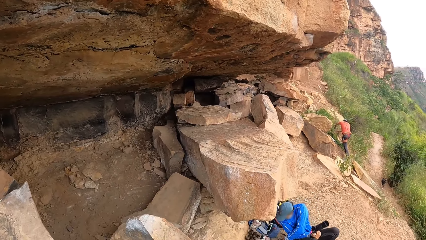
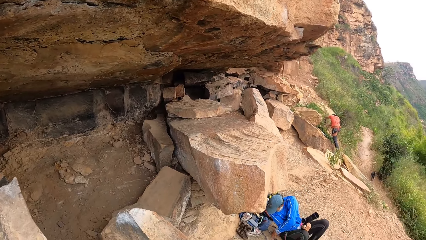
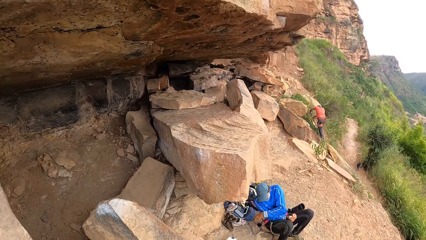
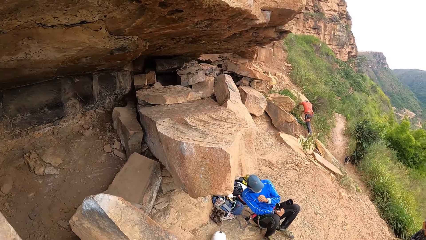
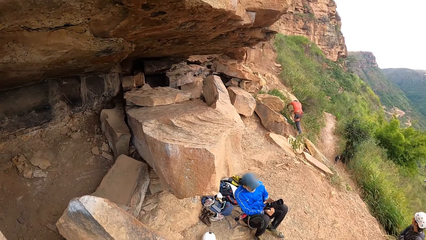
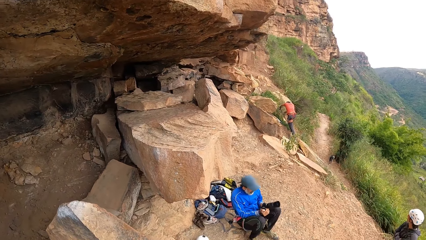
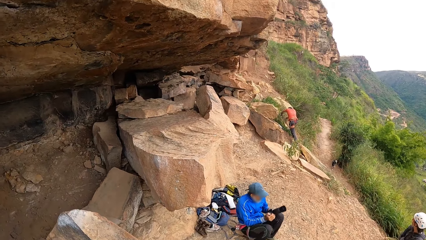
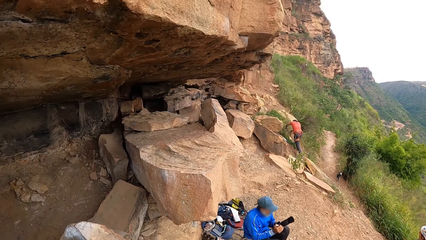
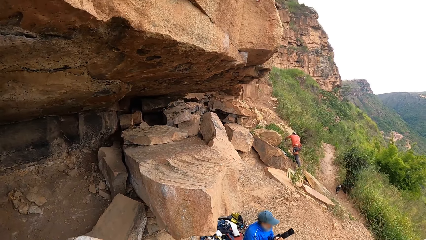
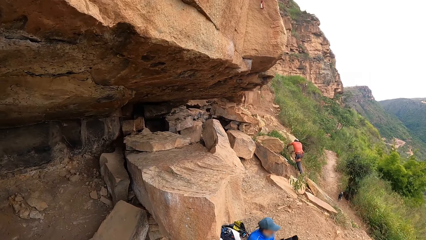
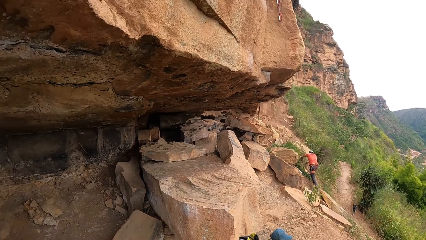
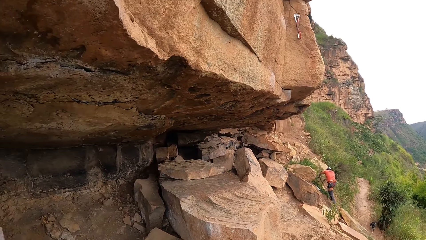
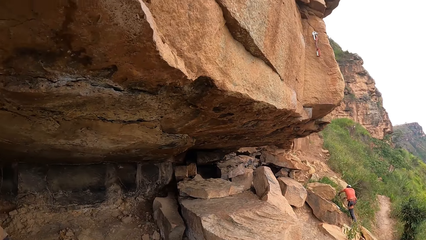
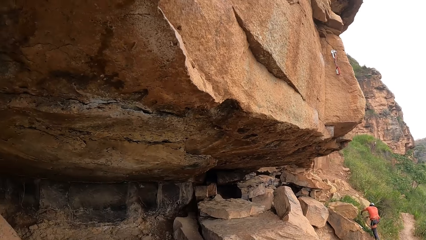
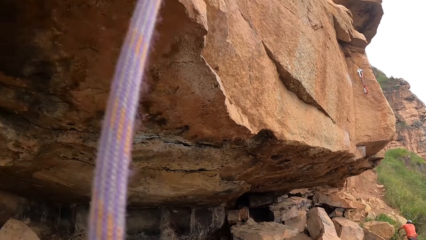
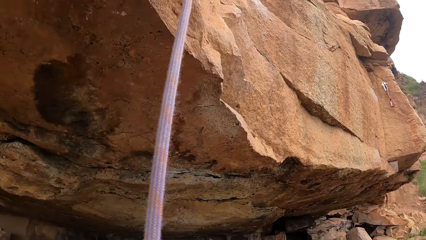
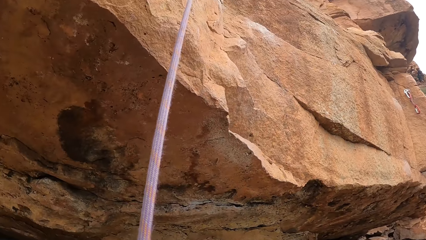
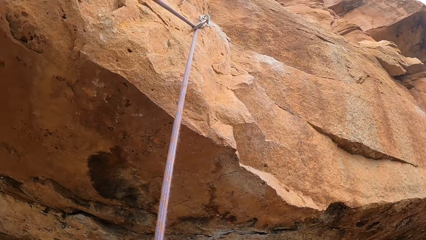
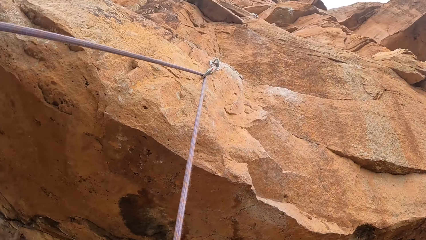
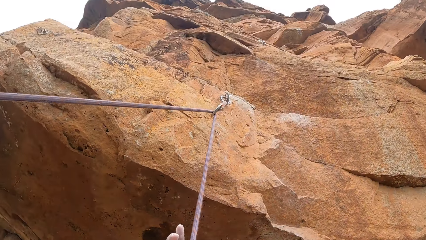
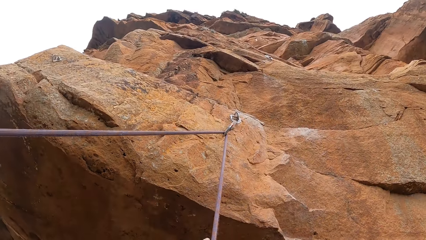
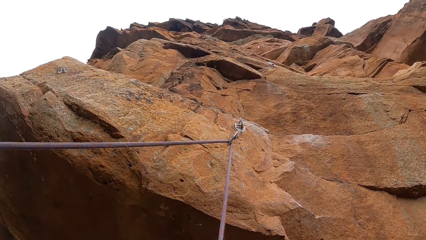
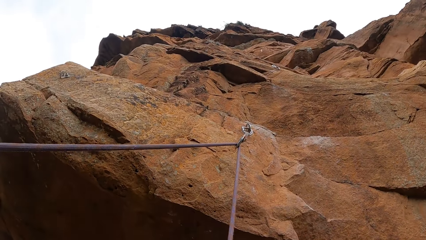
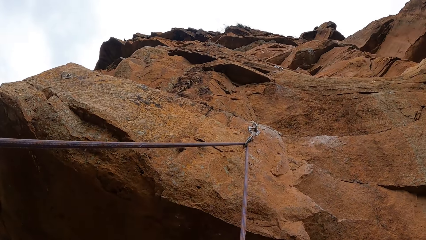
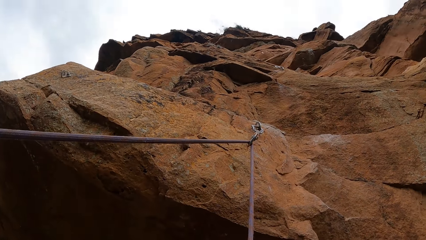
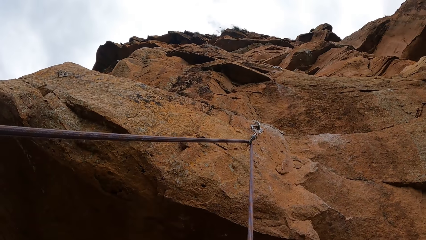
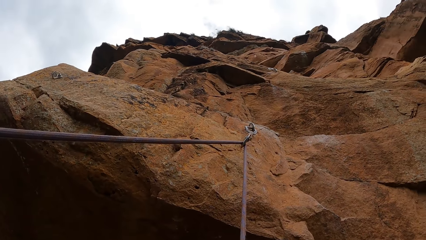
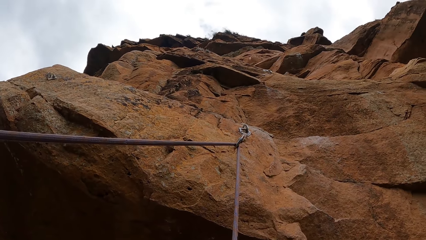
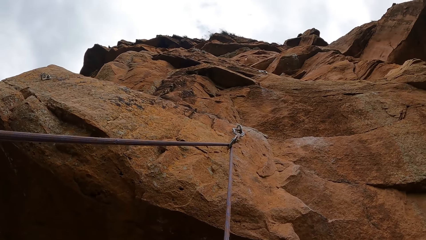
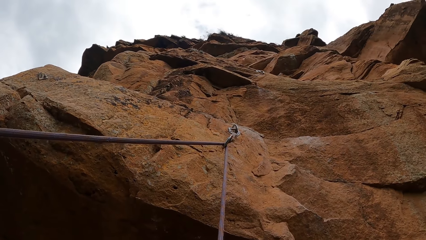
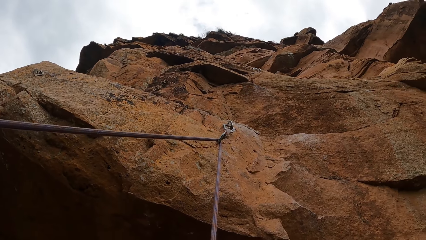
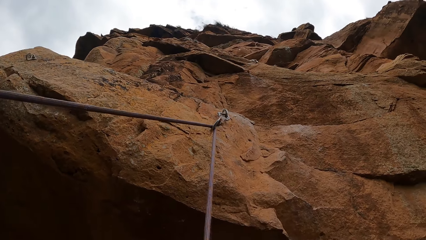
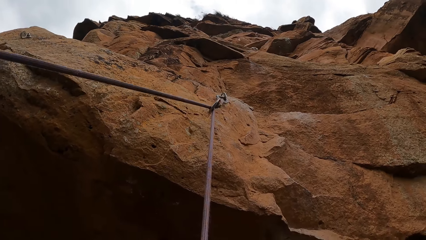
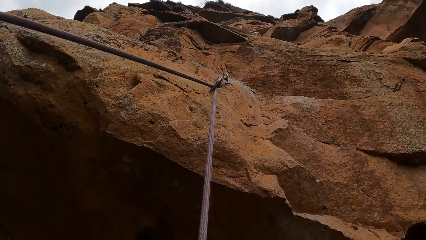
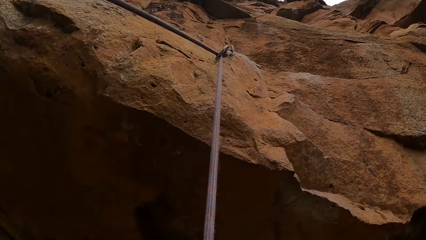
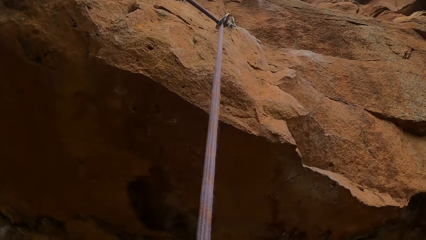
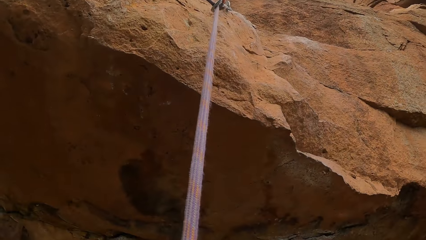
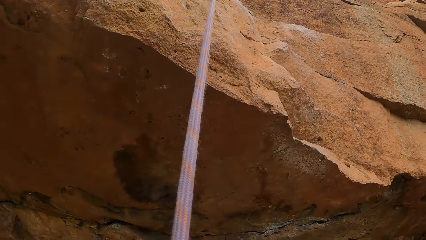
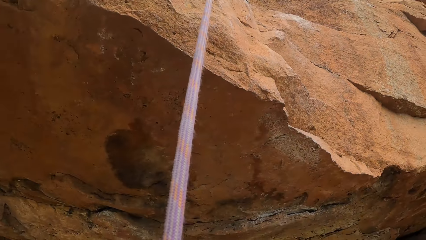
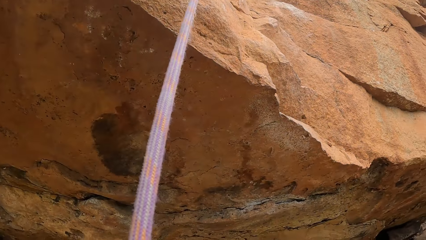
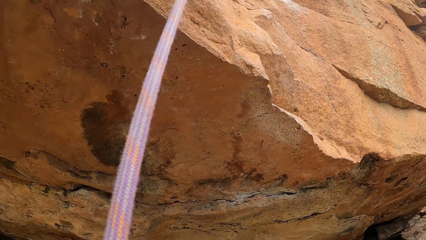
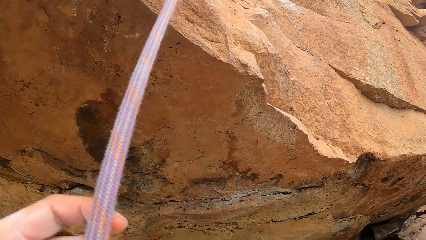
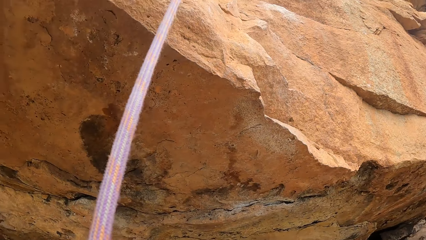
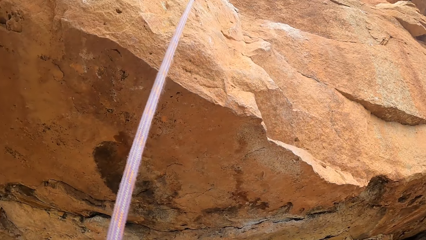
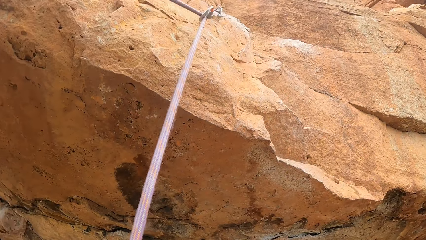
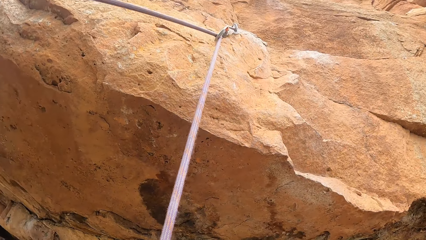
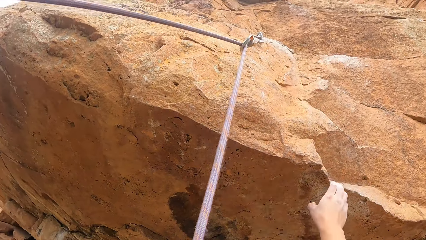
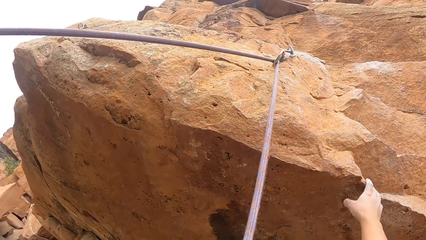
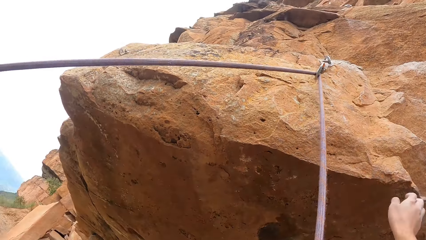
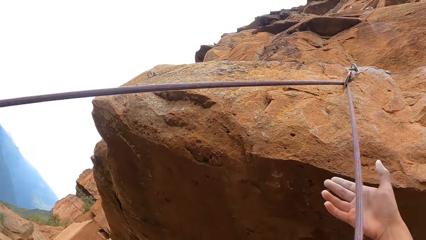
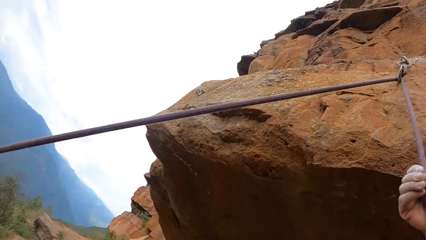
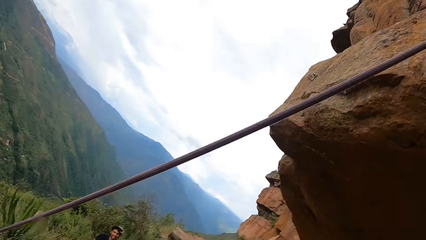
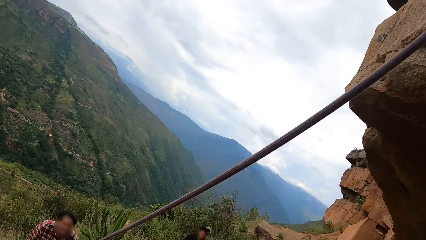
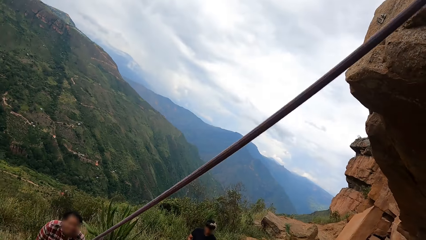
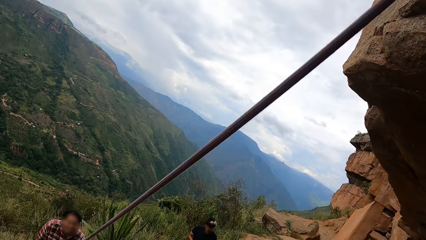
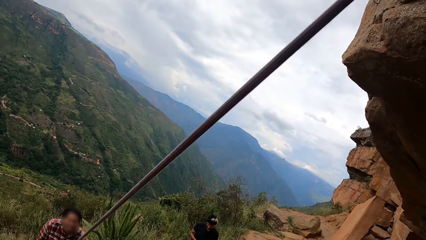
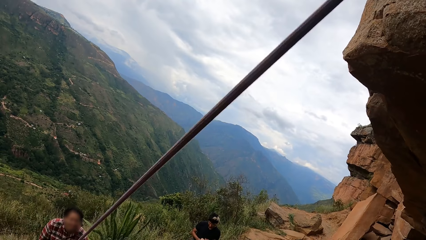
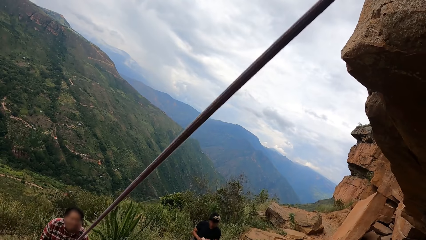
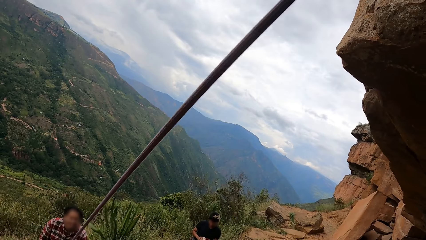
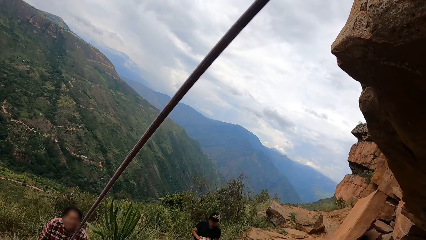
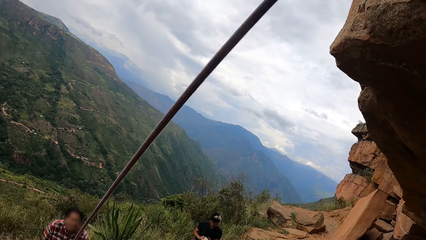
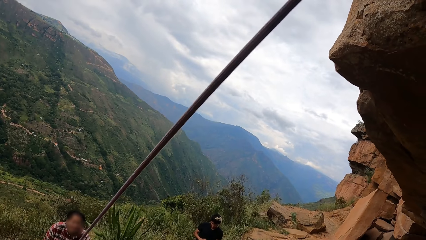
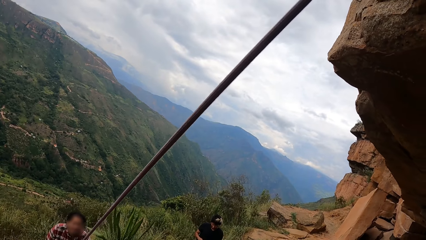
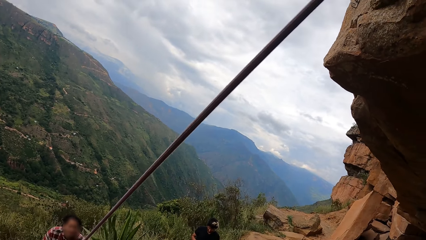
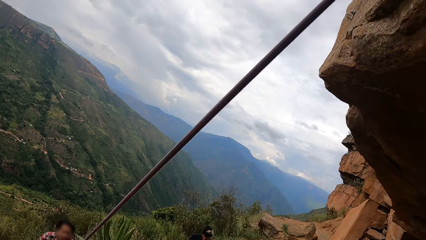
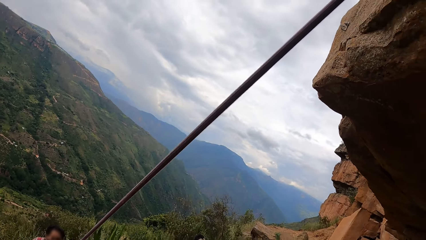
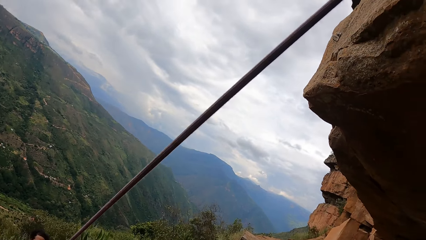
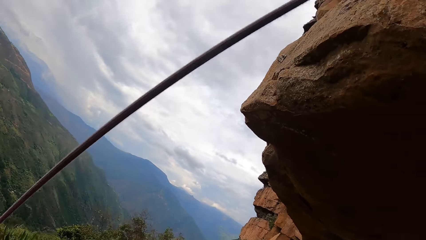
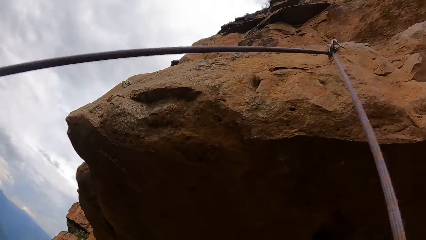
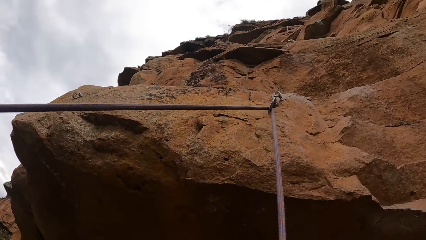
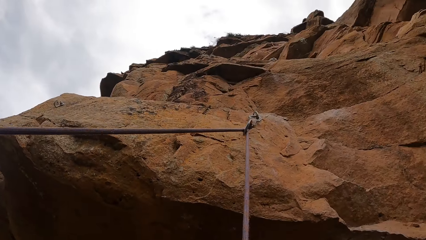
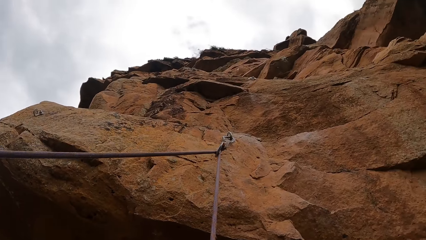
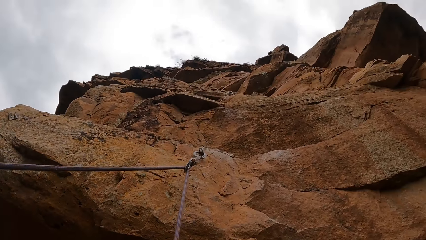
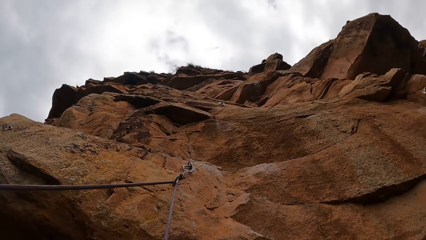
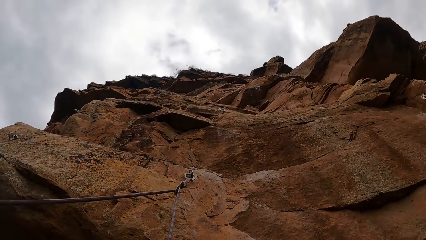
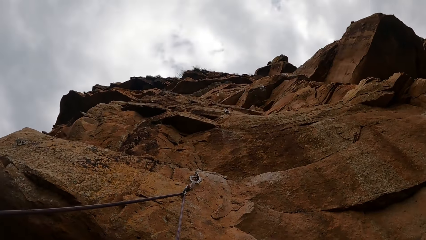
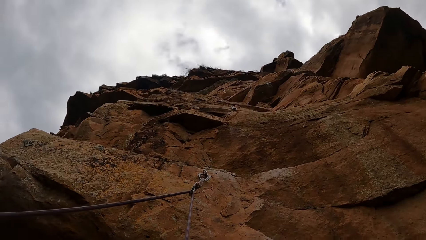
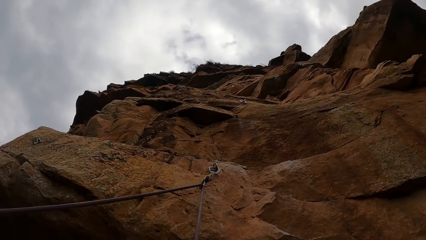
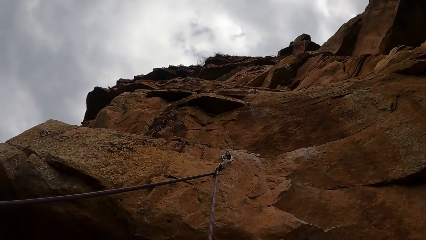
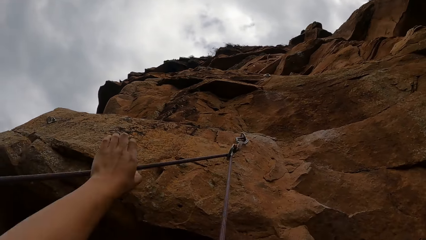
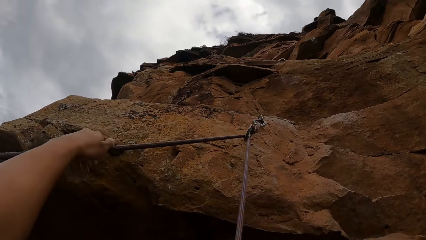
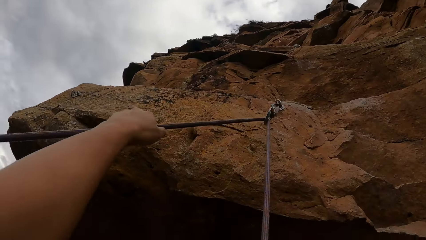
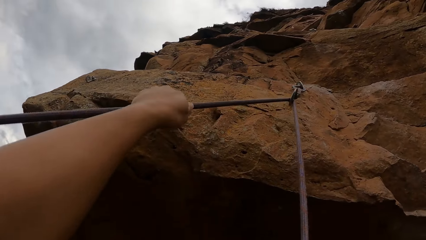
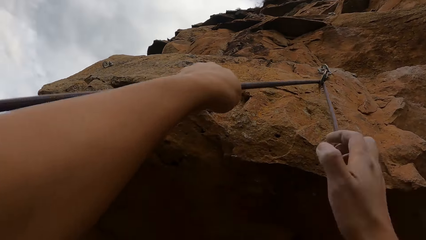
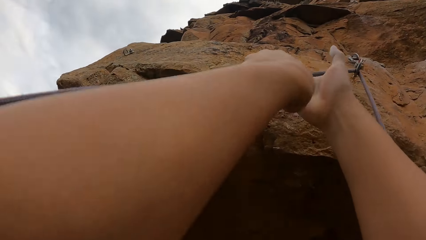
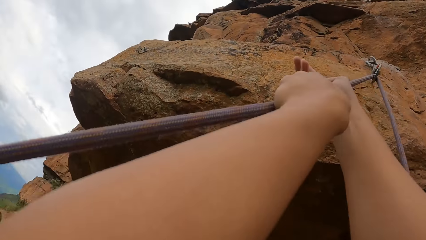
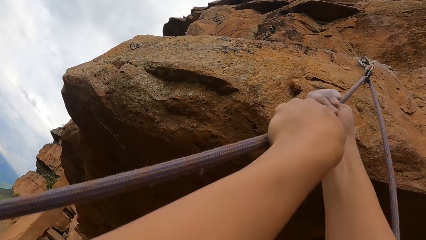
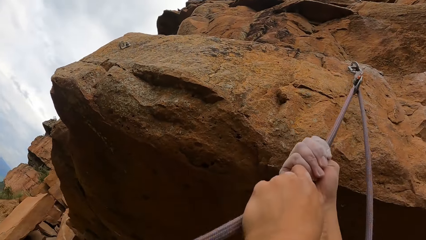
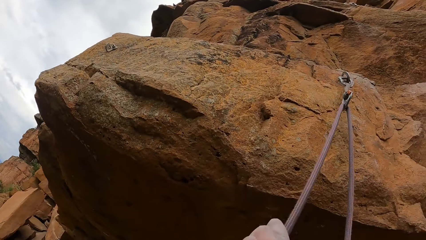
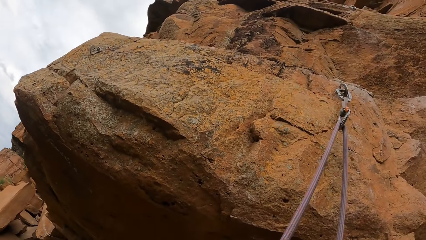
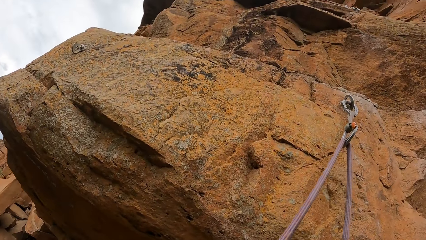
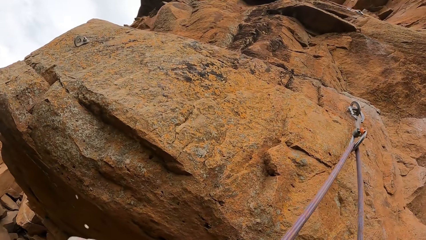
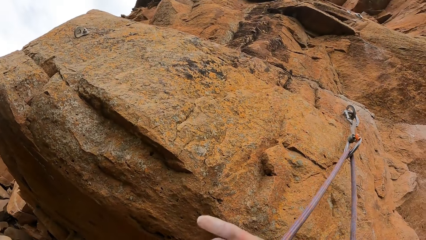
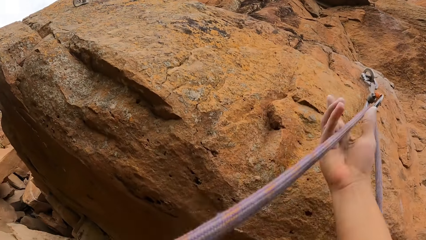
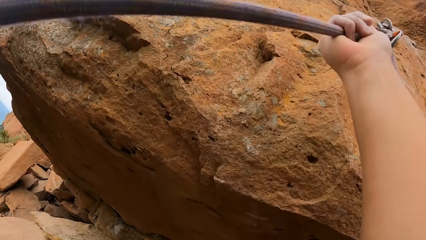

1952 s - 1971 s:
The camera wearer looks around the canyon. He holds the rope with his right hand. He pulls the rope tied to a rock. He holds the rope with his left hand.
